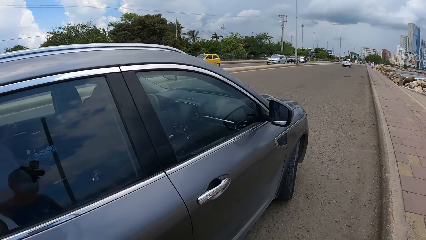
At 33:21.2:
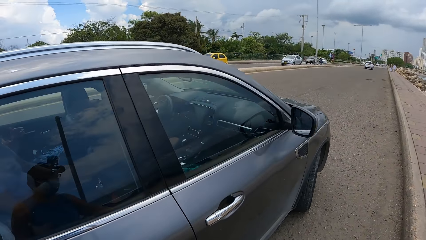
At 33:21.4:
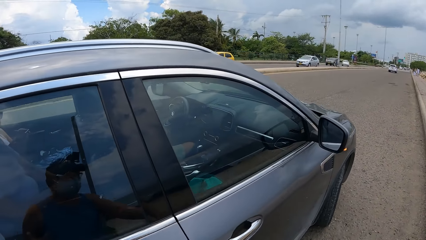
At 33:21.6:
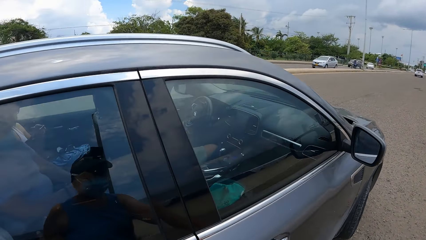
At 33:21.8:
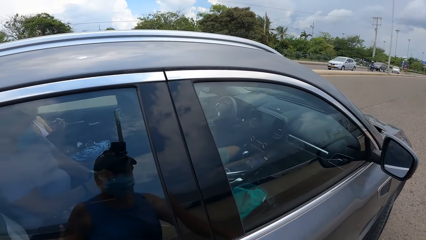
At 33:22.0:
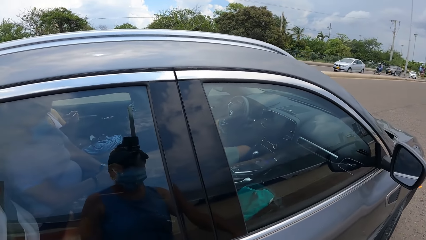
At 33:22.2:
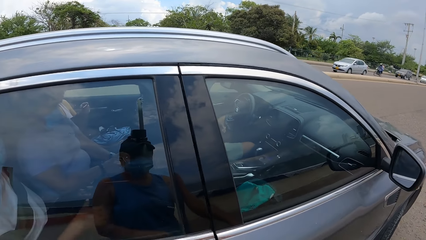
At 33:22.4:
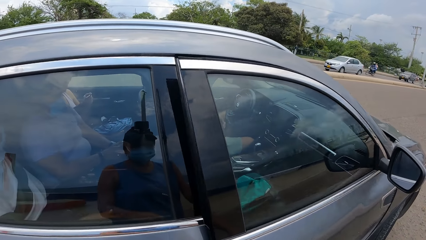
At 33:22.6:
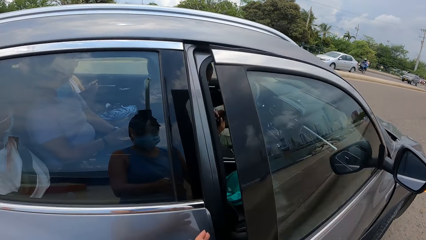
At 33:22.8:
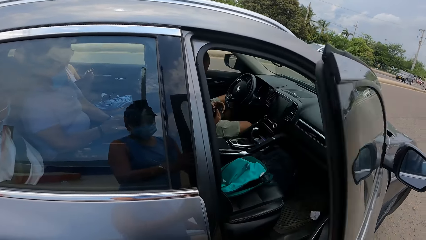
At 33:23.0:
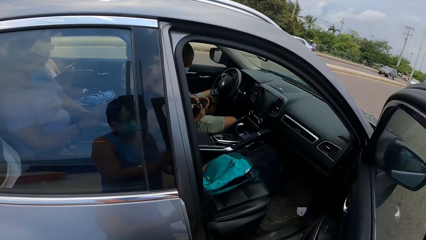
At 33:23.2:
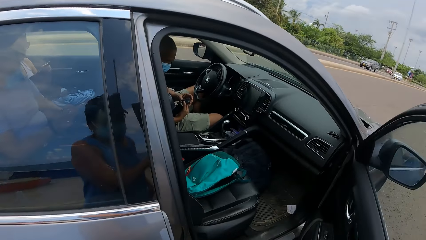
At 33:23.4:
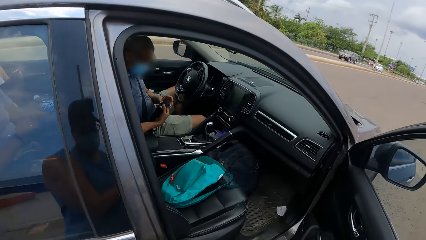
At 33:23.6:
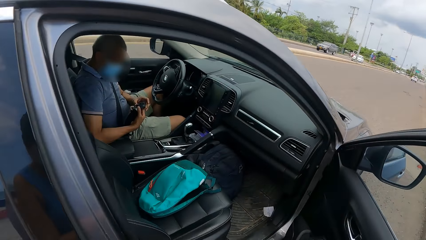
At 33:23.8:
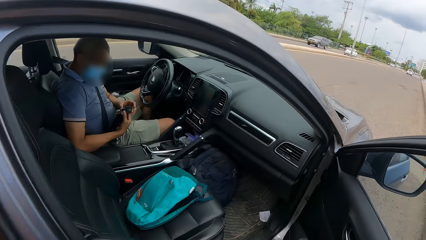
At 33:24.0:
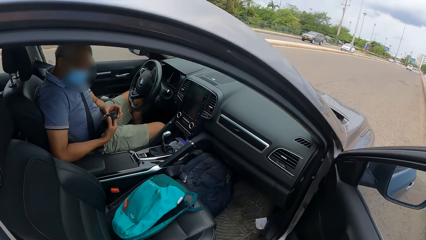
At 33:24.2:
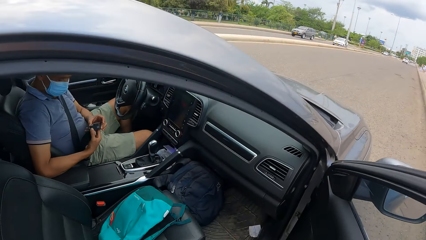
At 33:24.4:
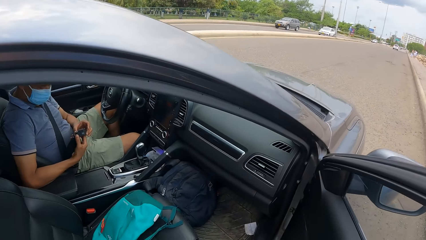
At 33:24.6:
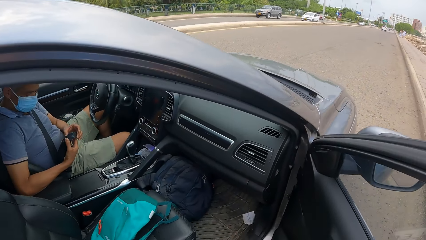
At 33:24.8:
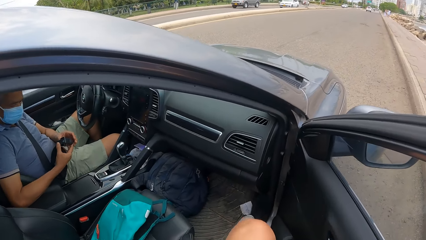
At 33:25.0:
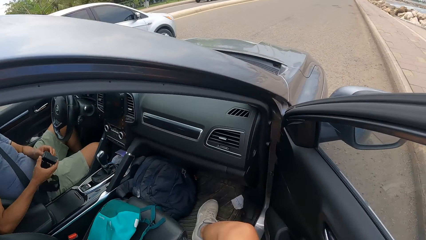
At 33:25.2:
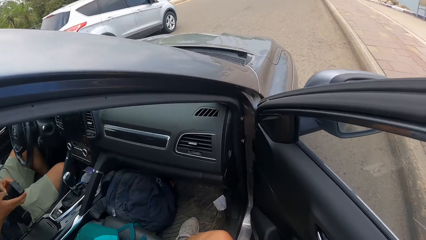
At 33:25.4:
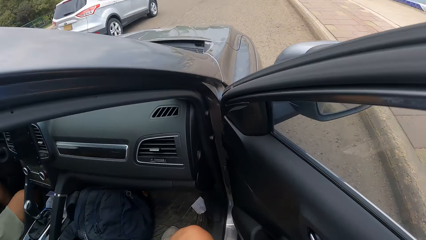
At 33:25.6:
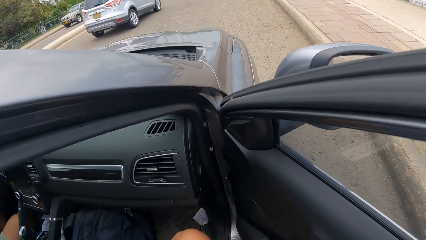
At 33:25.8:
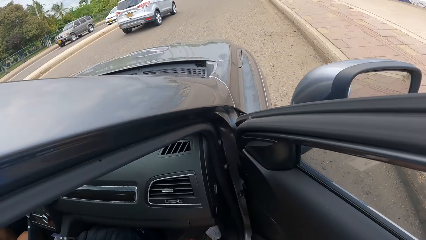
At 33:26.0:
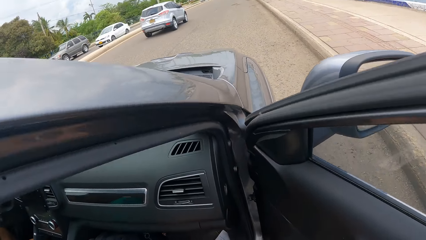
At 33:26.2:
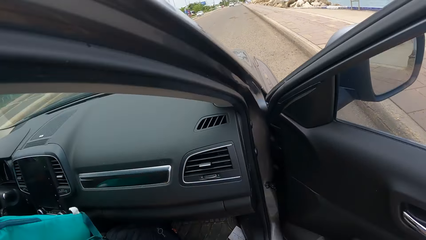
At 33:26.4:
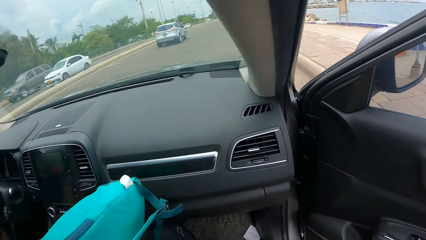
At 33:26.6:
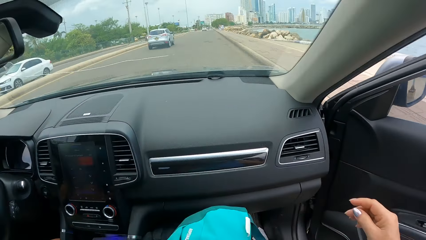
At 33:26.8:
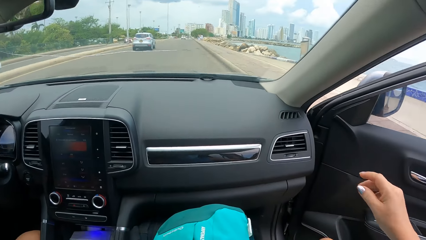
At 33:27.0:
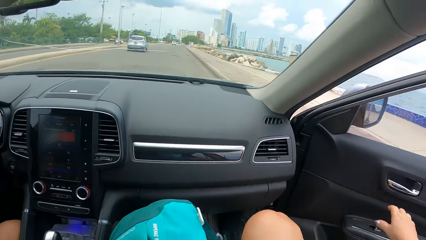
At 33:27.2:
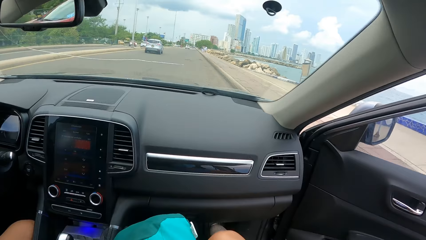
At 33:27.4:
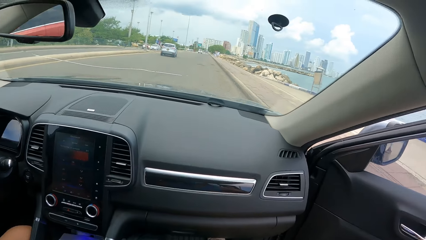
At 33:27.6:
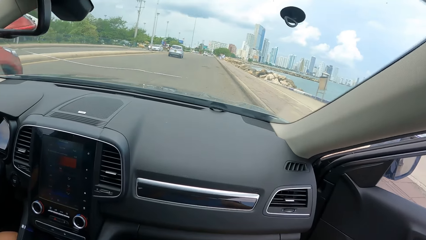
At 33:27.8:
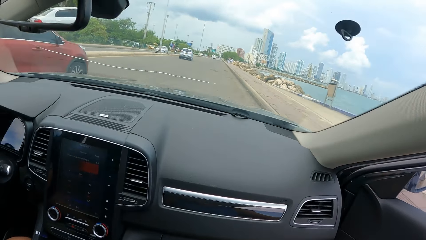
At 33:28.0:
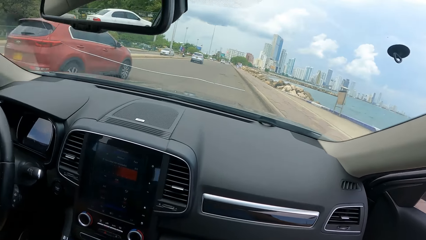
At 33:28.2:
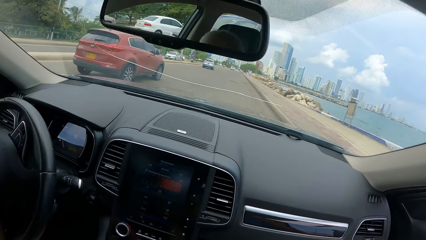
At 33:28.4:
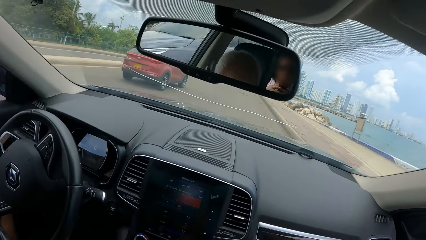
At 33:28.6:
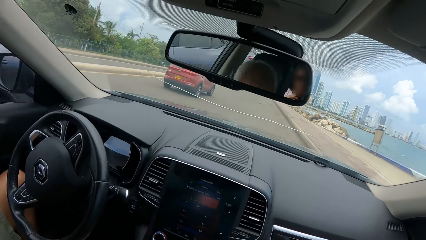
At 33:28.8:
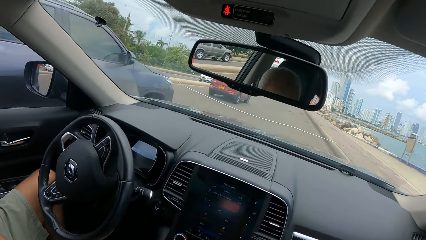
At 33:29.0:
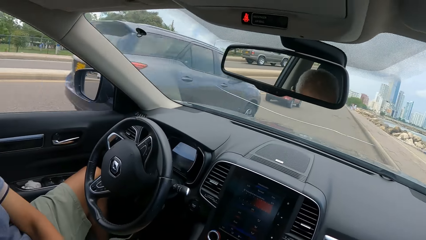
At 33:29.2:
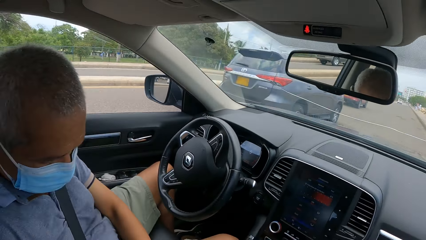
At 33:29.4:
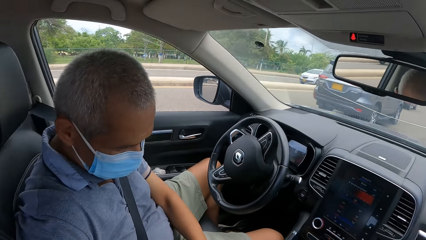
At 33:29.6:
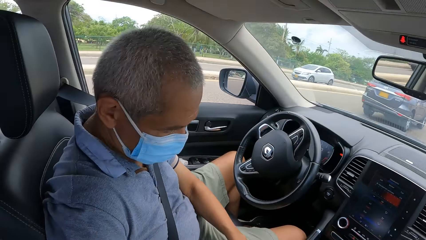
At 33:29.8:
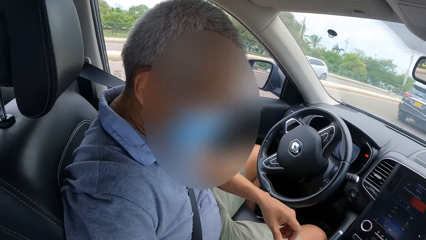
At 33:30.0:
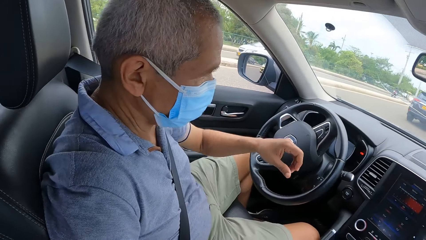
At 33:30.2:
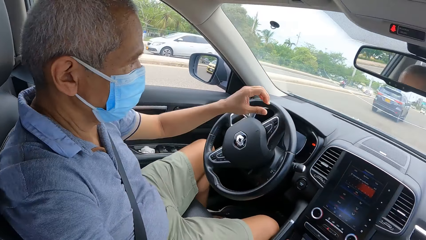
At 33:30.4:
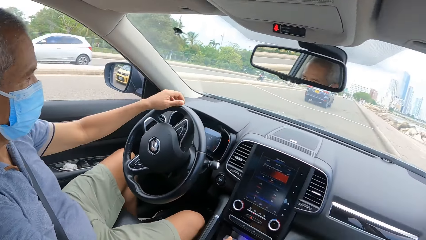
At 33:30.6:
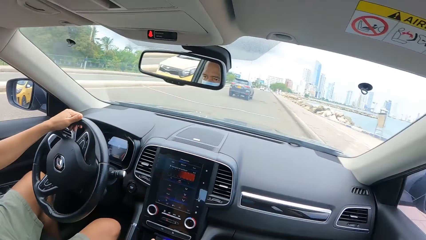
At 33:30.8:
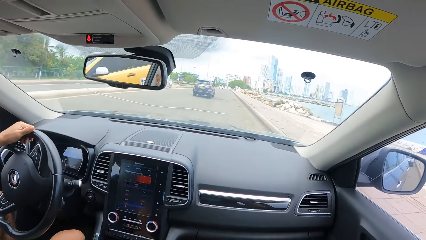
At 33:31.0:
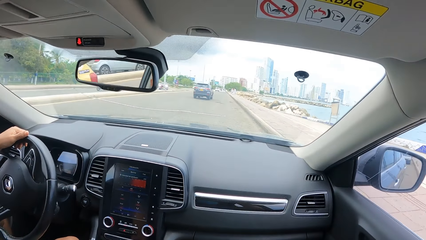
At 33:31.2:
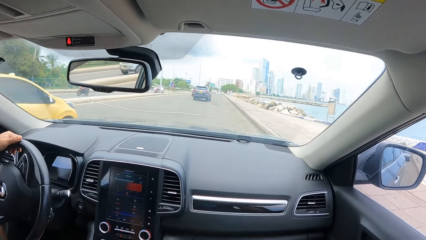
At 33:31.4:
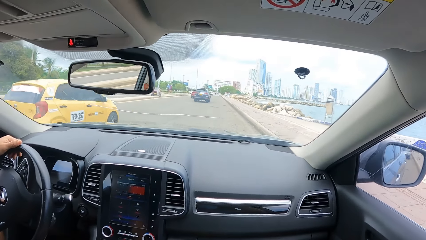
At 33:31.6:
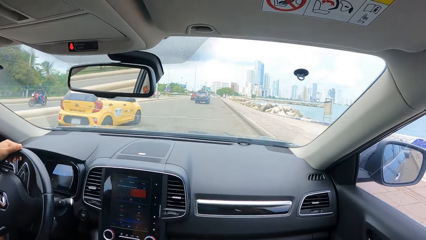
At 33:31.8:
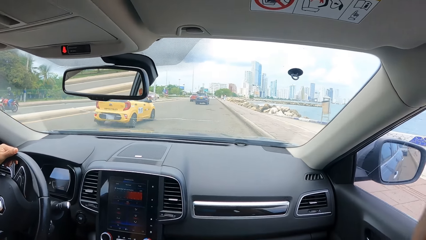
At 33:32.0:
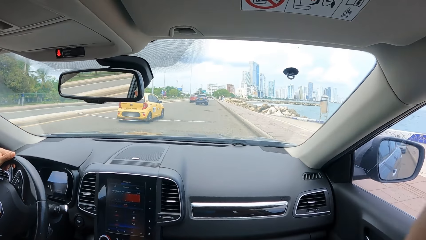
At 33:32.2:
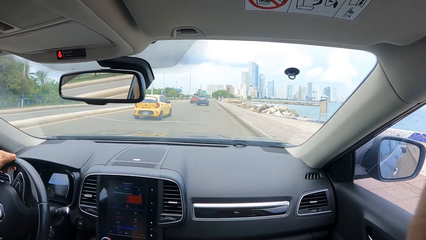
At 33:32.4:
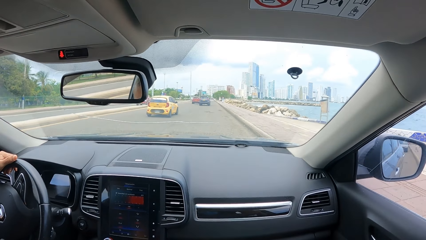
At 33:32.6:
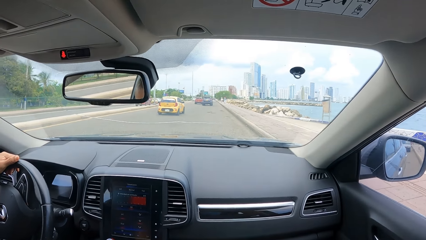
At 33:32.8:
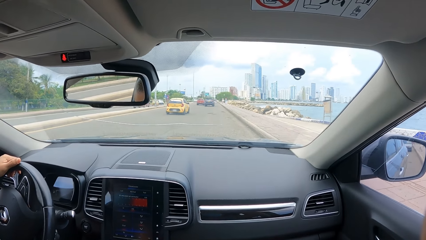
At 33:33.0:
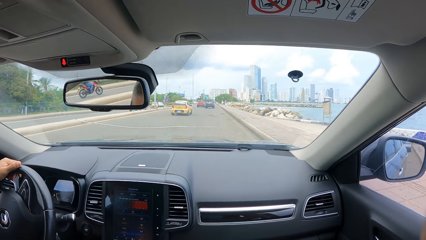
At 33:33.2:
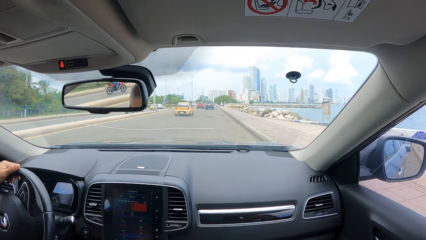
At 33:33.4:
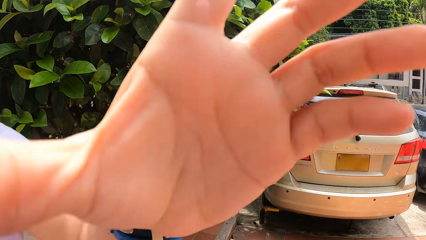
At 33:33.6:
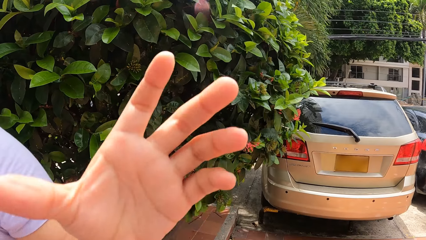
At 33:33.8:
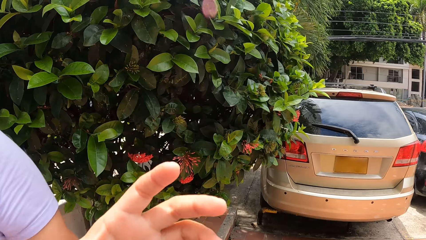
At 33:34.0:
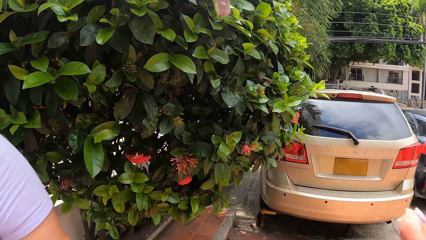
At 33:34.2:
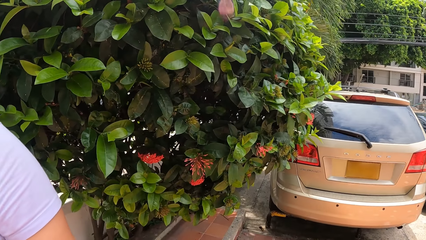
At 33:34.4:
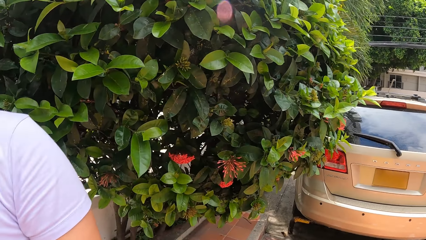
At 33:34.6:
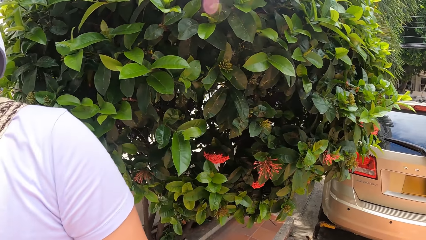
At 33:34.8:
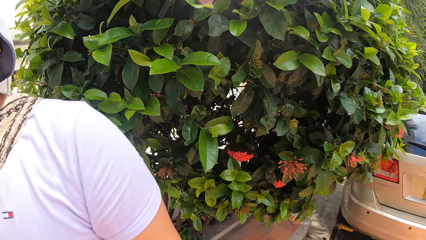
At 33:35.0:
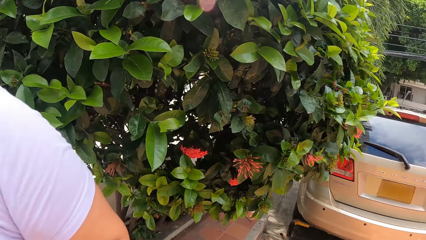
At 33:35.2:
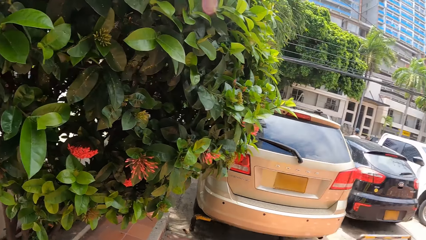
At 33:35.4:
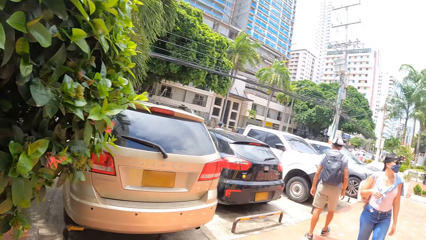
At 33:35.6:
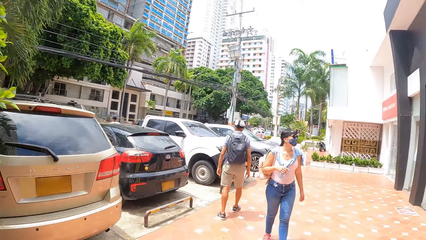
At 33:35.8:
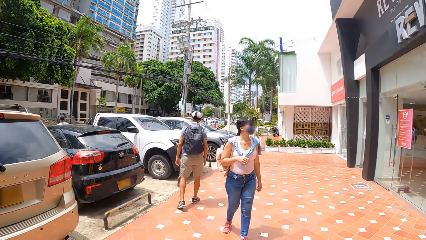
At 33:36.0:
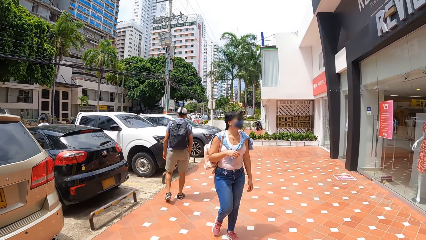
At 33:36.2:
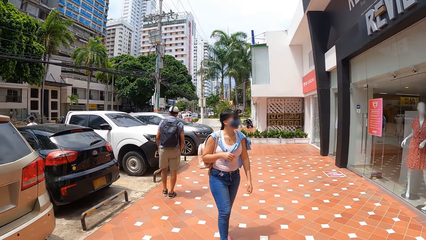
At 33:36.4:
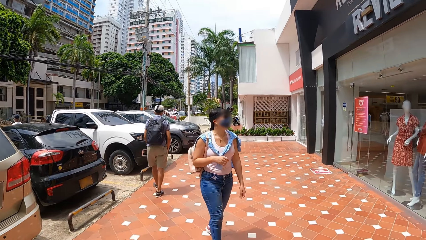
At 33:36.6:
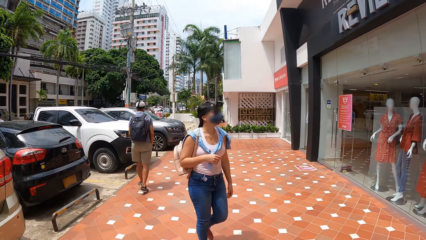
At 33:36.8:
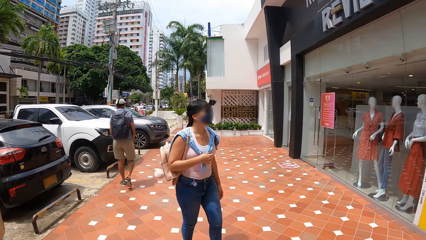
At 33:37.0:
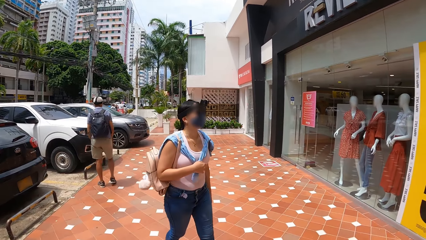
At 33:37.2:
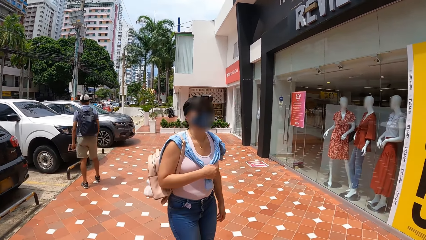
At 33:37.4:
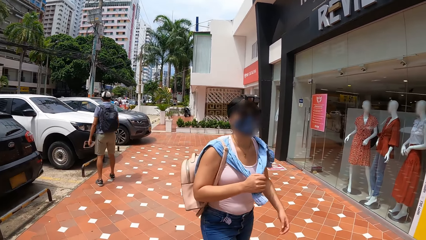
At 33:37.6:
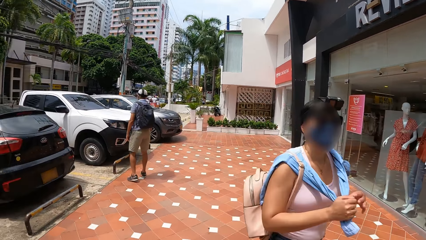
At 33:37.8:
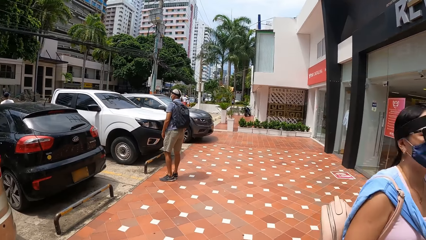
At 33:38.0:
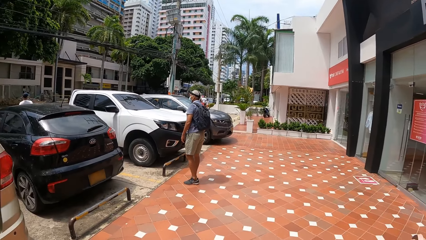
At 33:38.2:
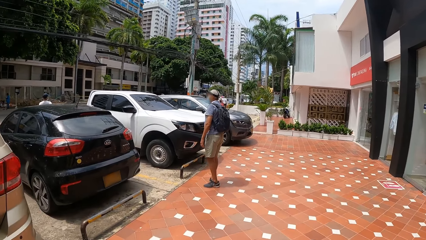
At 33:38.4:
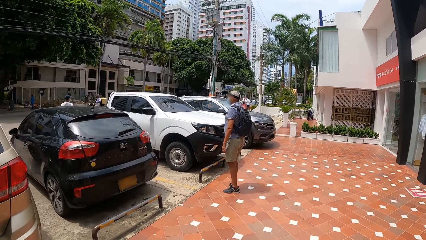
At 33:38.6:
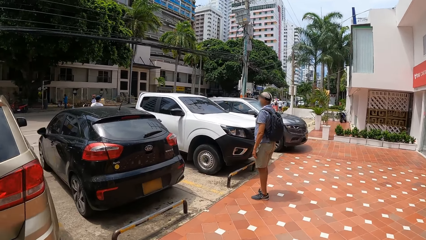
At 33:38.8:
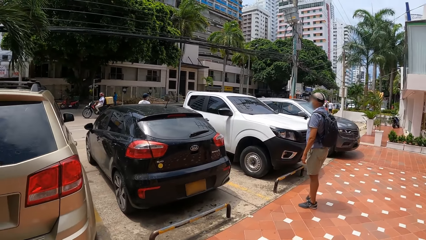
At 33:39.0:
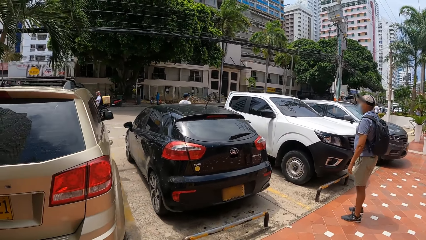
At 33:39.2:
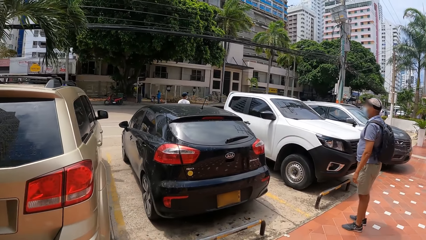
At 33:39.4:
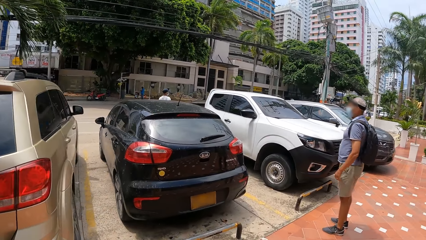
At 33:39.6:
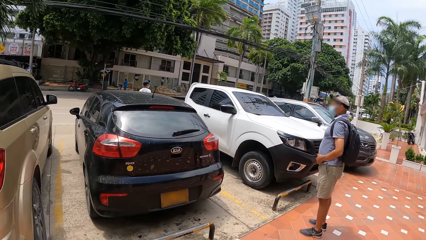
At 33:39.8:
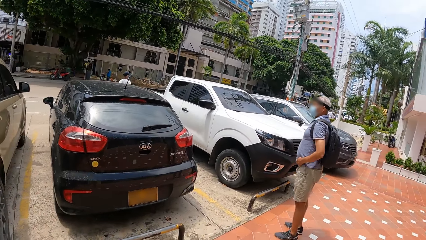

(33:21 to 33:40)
The camera wearer opens the car door. They enter the car. They lift up the bag. They sit on the car seat. They close the car door. They move around the car. A man touches the steering wheel. The camera wearer raises a hand. Another man puts the hand down. The camera wearer walks around the compound.
